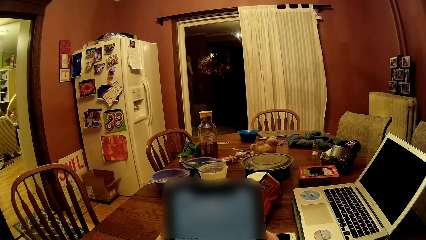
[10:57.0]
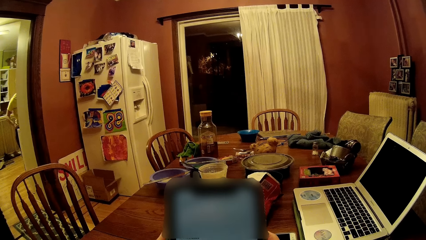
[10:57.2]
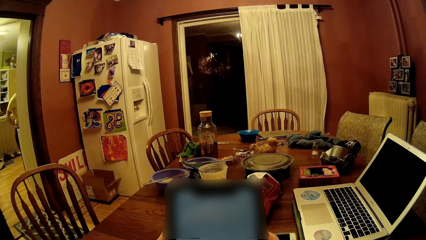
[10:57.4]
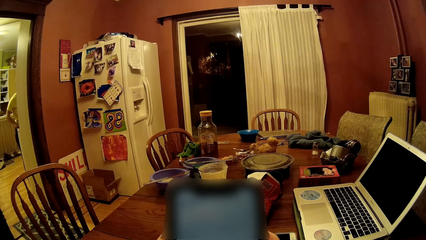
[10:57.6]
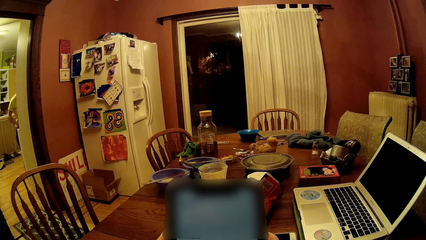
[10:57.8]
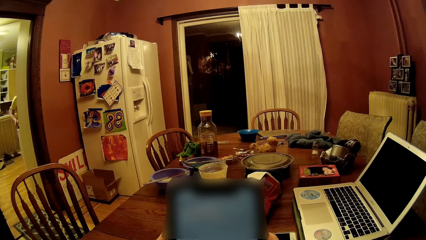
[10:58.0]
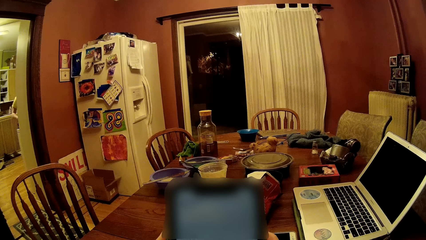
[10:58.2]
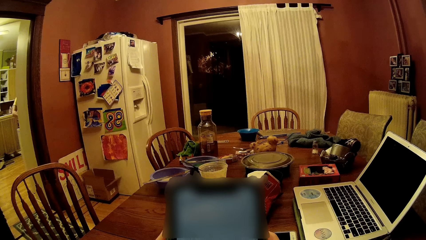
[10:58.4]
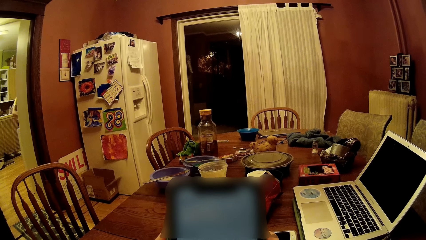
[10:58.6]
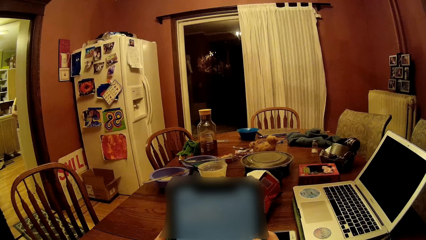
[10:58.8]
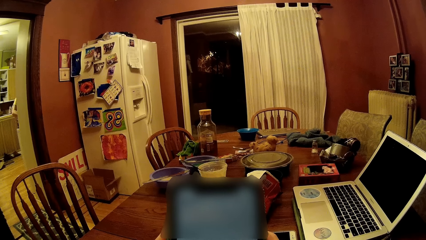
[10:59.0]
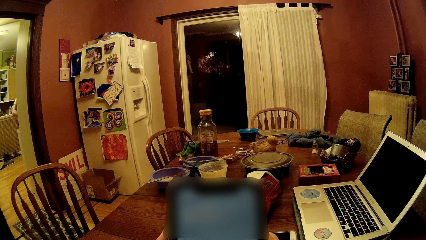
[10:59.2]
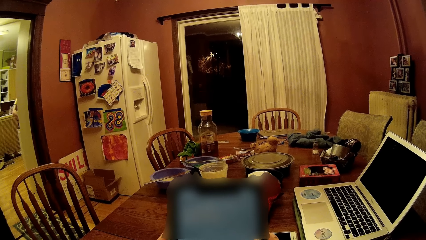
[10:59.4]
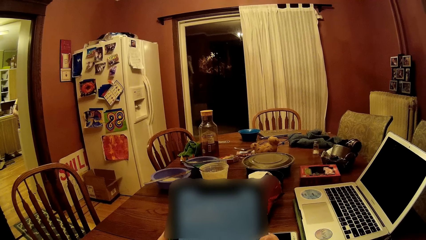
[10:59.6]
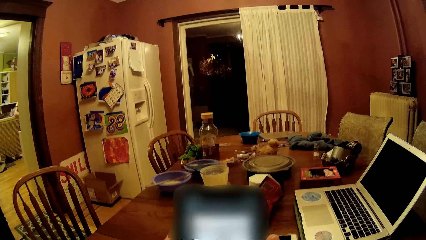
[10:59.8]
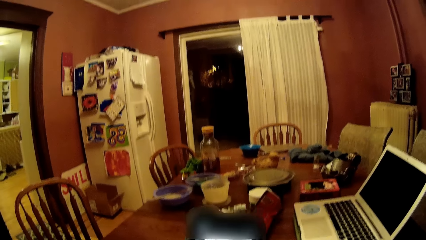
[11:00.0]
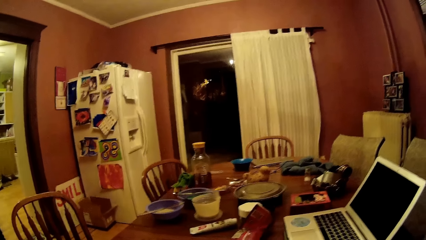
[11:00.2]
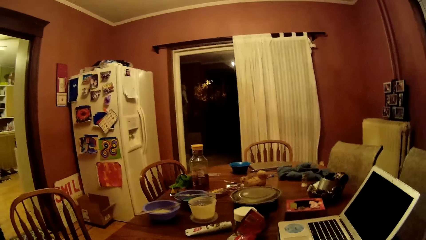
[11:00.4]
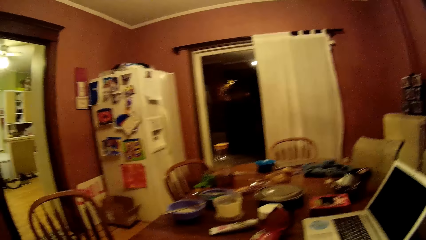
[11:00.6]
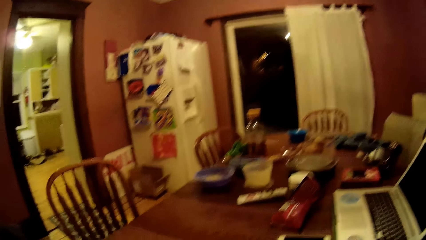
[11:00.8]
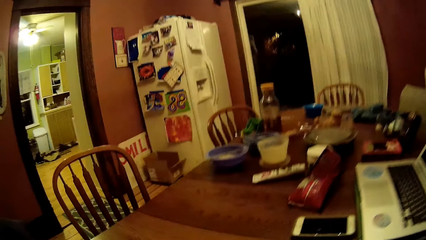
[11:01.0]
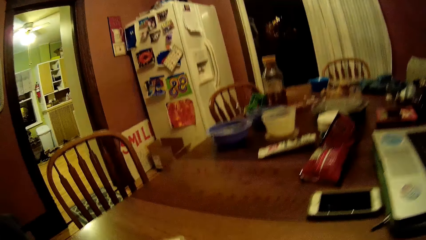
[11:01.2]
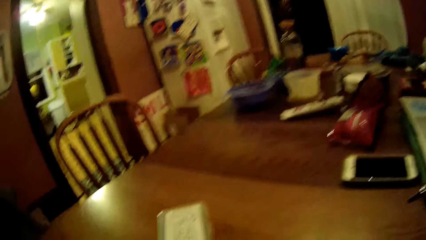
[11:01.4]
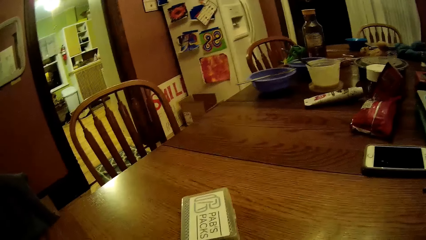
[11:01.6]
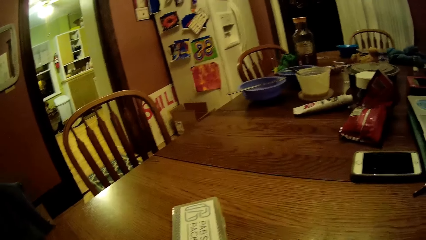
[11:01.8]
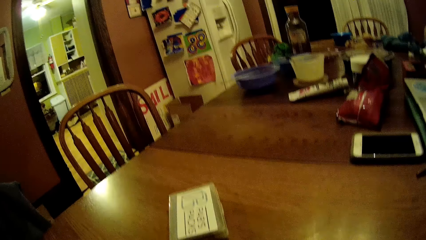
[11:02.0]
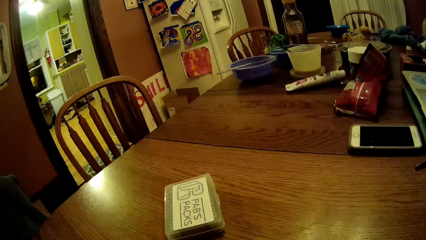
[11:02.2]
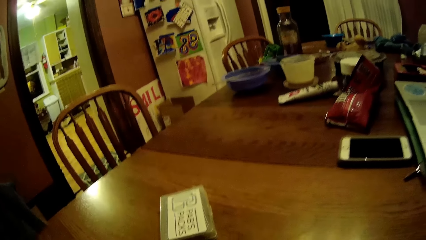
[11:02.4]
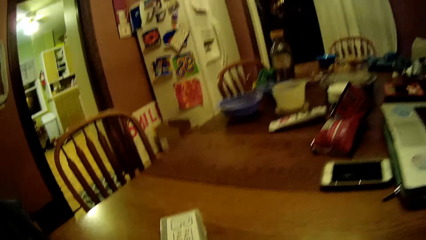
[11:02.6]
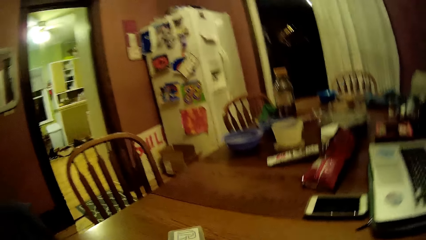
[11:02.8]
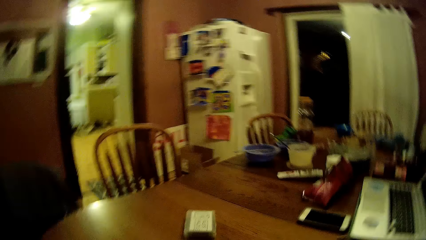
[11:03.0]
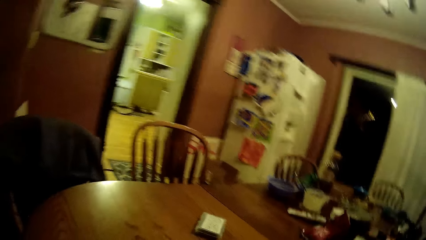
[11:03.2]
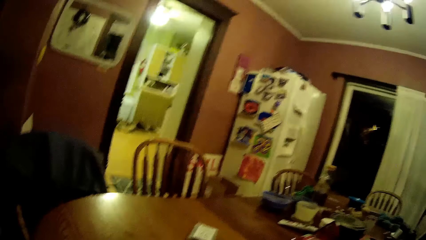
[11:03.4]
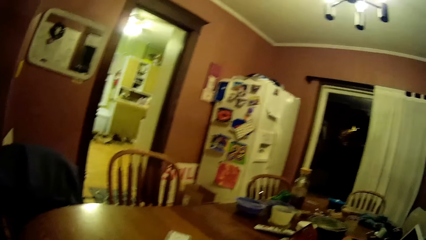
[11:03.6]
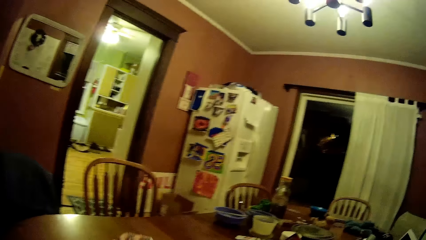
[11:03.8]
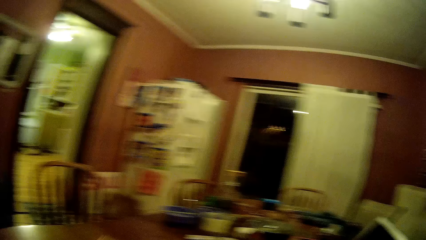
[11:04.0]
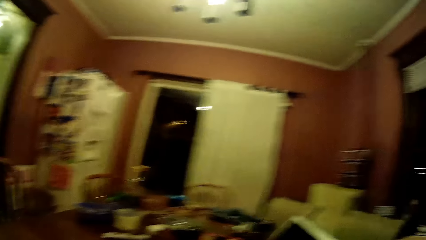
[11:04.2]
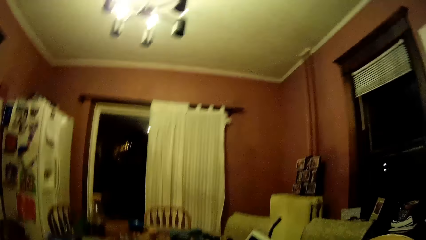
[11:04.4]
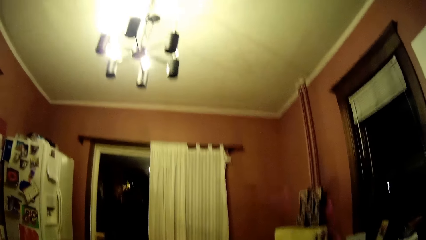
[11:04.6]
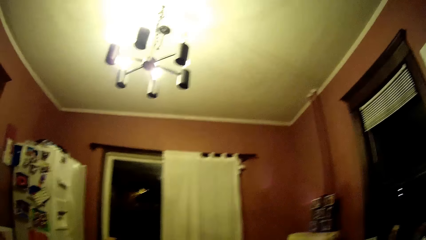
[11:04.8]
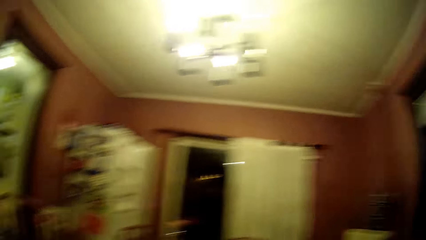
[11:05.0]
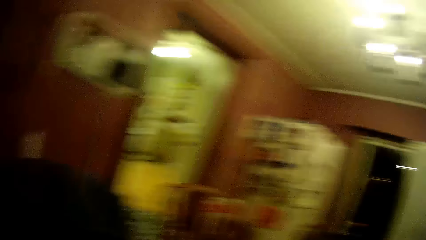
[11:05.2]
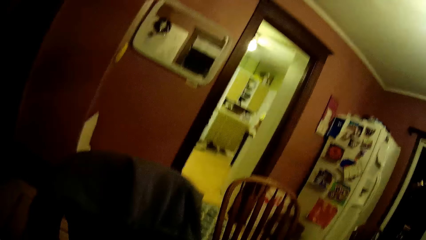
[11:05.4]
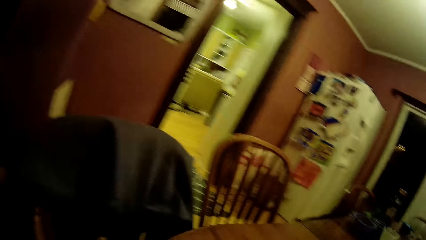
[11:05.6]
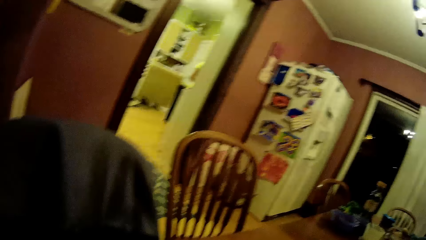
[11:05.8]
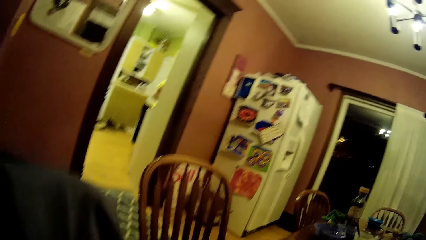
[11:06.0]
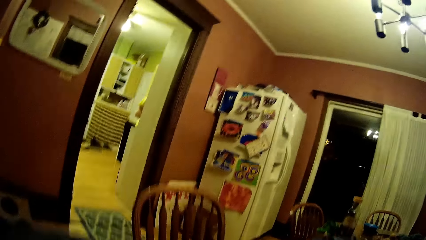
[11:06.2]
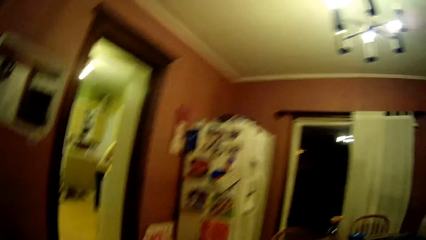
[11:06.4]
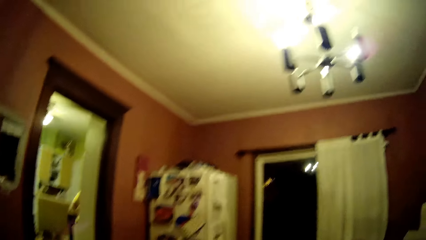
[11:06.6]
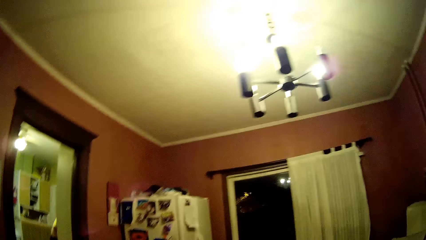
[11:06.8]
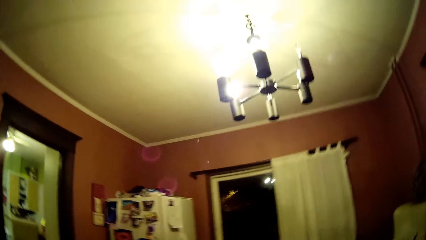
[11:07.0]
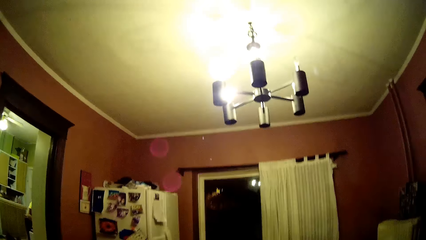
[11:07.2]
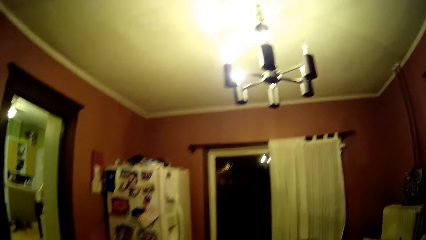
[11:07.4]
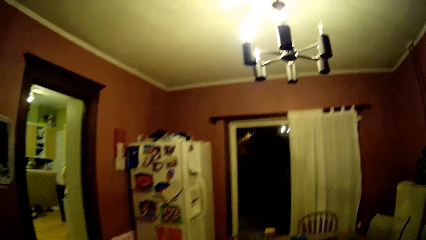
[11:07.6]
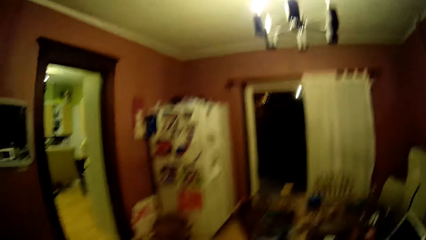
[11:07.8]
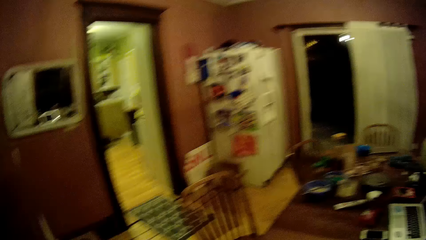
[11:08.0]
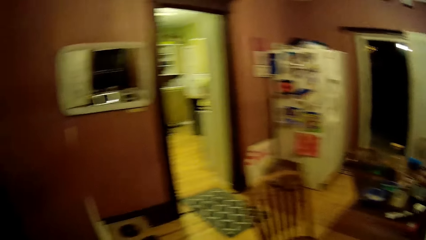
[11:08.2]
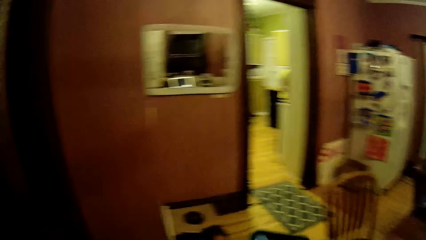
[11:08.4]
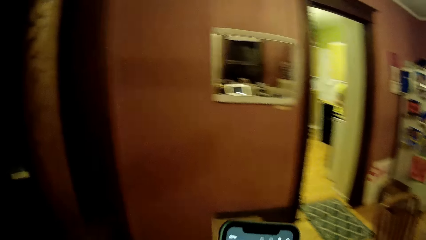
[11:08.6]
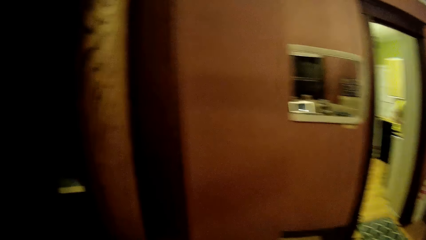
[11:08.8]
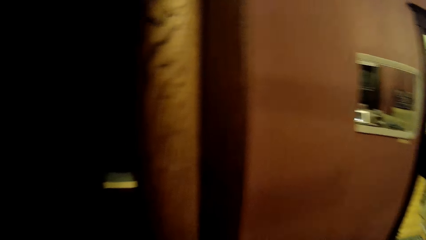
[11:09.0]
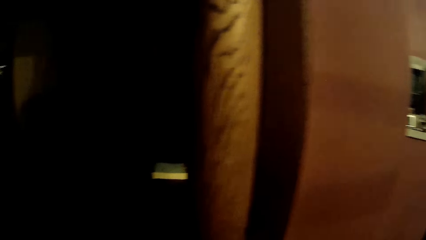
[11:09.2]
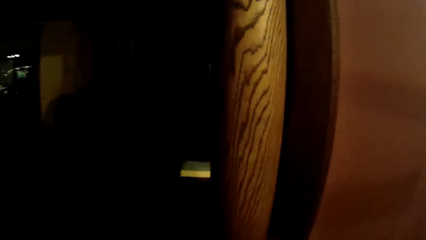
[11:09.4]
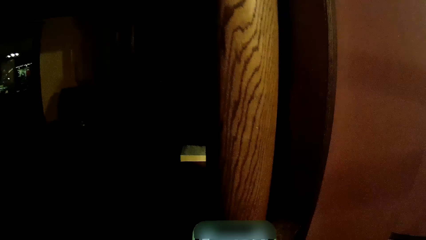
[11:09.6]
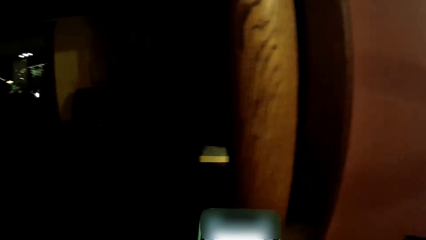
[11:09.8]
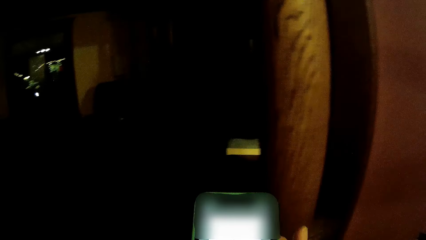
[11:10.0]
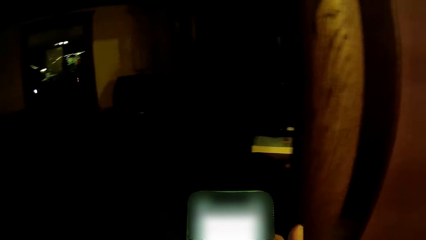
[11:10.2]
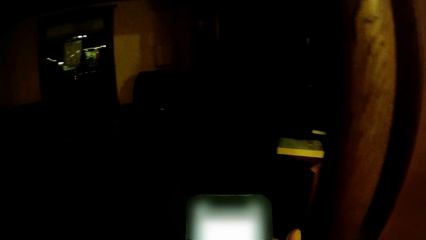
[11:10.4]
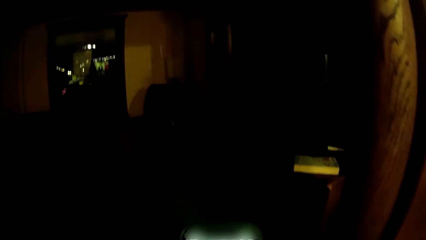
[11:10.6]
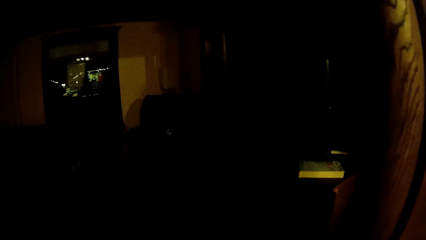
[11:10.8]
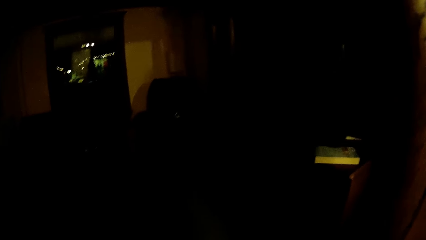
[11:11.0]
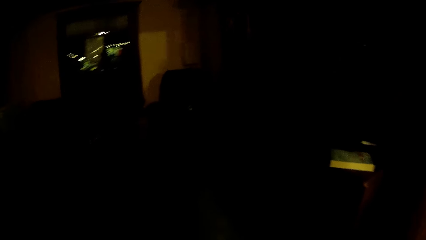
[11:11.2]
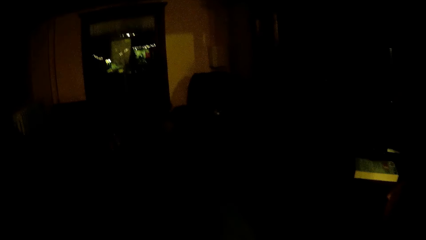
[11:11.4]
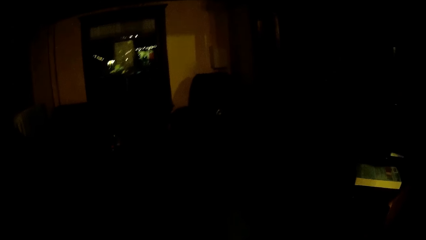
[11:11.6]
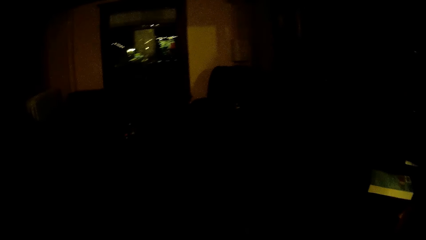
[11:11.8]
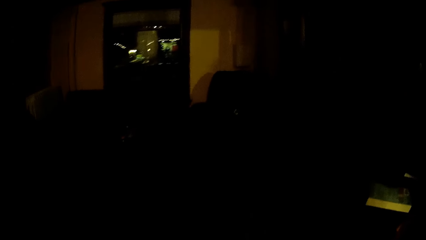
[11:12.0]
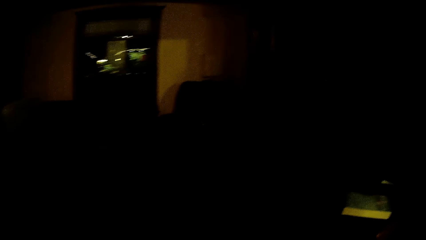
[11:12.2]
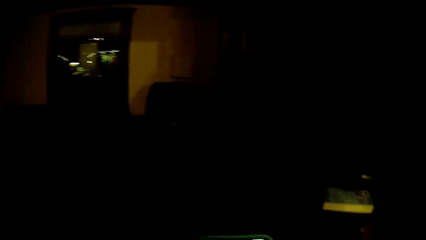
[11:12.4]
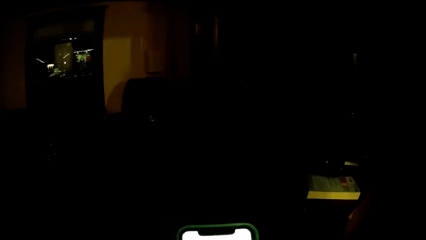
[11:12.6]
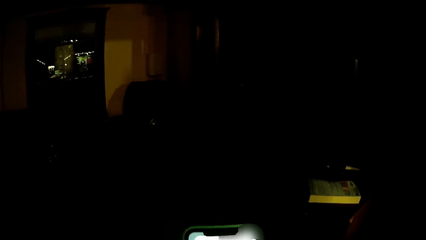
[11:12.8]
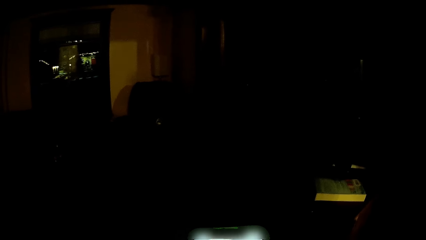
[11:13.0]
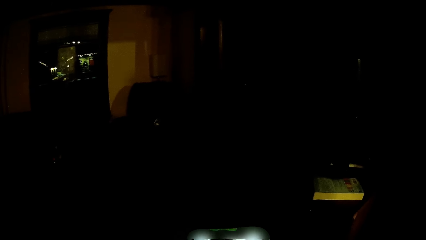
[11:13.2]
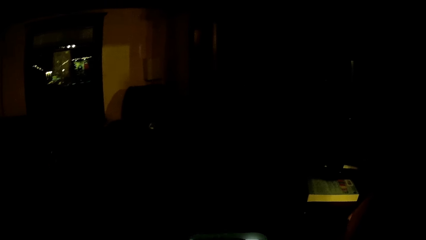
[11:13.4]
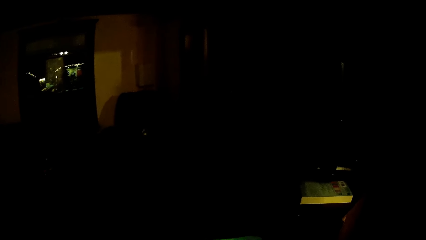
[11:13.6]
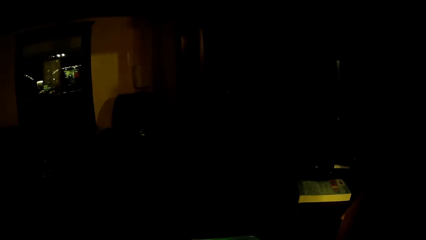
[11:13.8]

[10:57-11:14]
The camera wearer puts down the phone. They look around. They walk towards a dark room.
